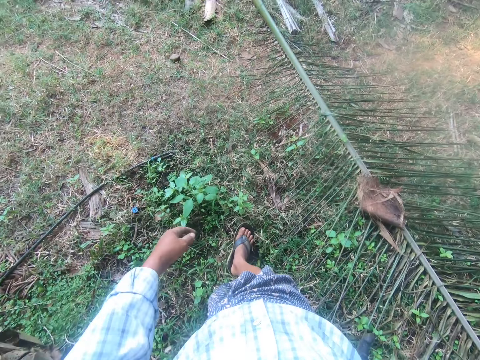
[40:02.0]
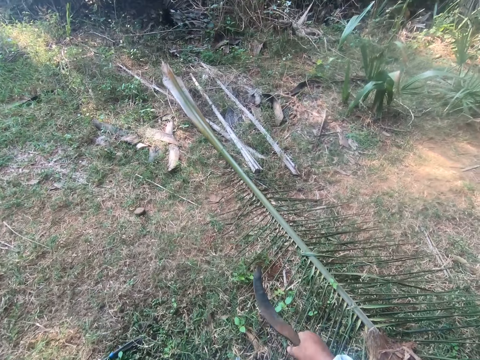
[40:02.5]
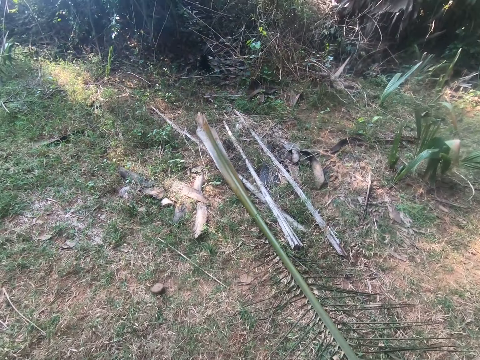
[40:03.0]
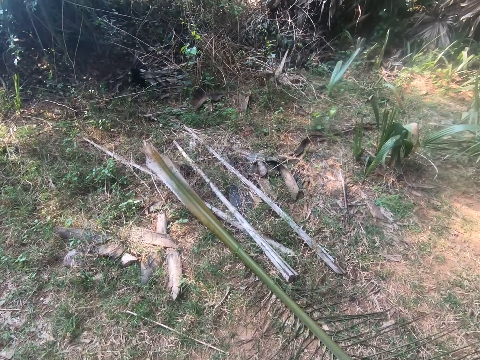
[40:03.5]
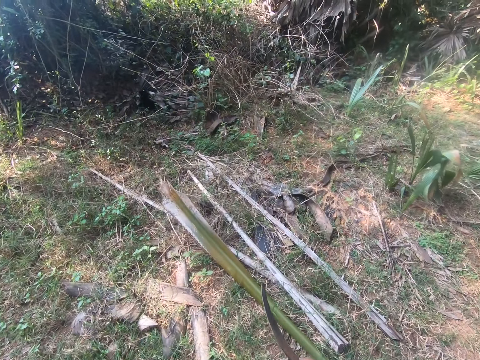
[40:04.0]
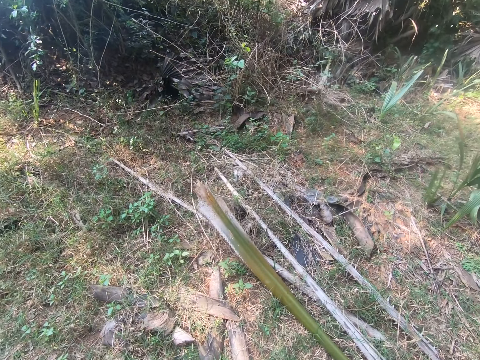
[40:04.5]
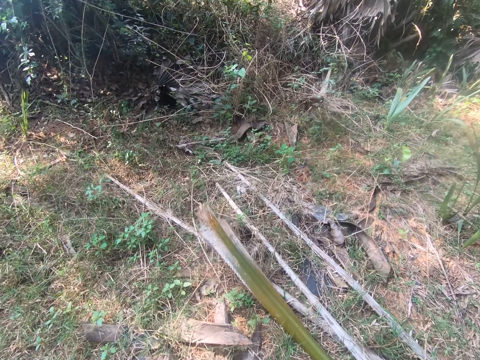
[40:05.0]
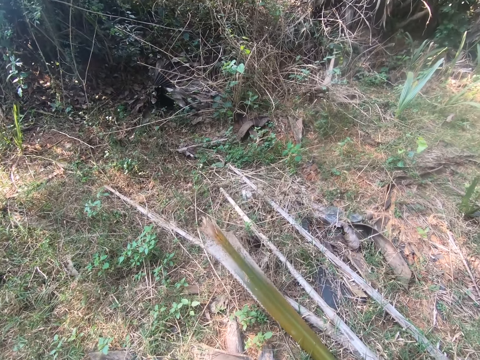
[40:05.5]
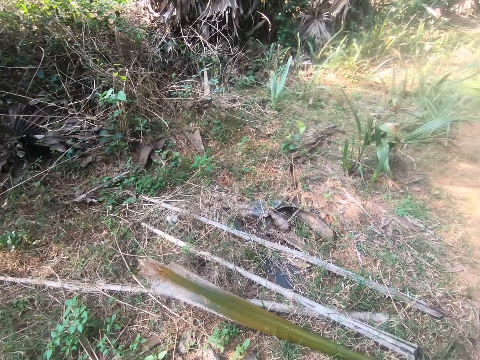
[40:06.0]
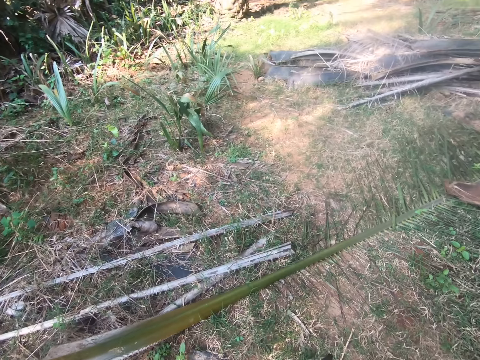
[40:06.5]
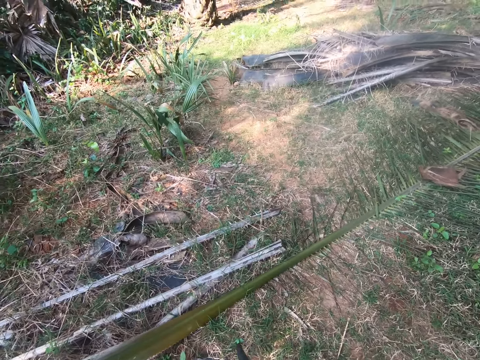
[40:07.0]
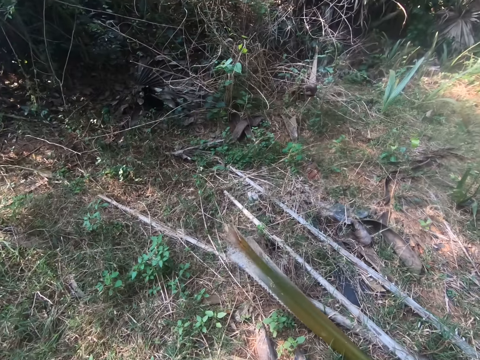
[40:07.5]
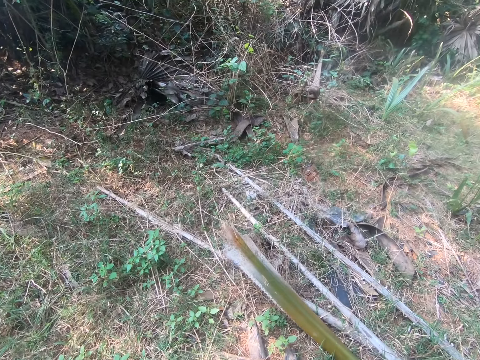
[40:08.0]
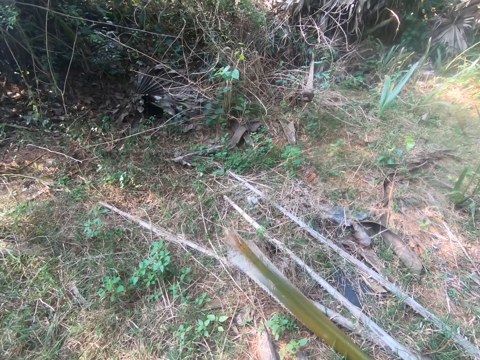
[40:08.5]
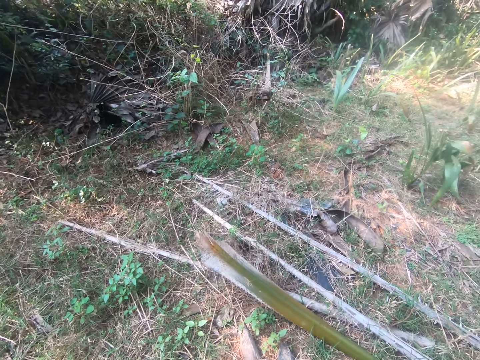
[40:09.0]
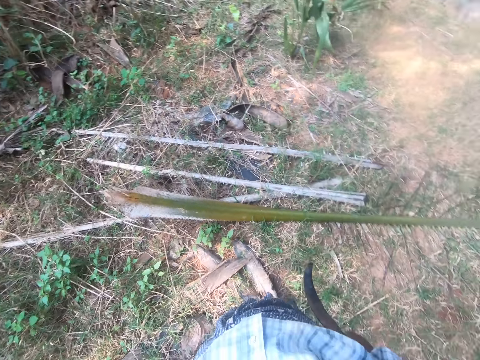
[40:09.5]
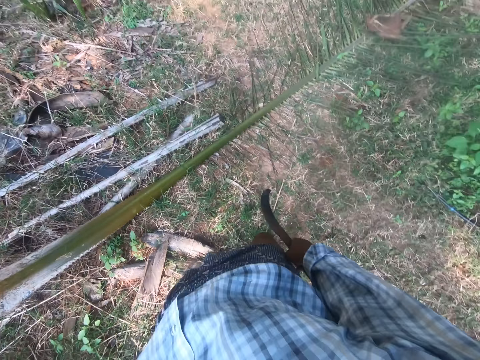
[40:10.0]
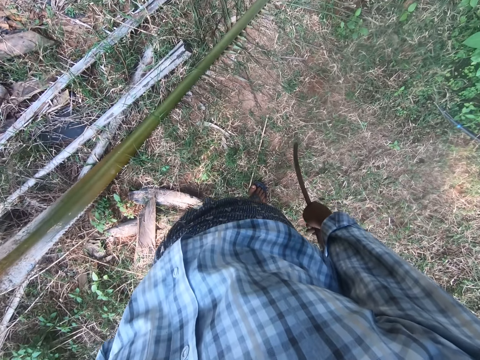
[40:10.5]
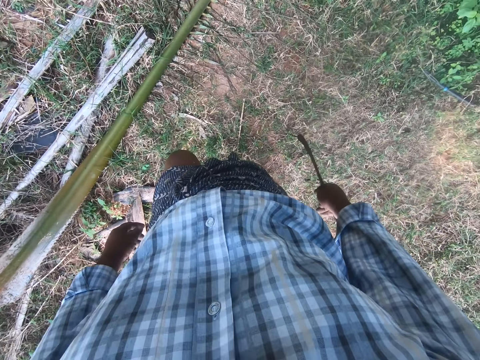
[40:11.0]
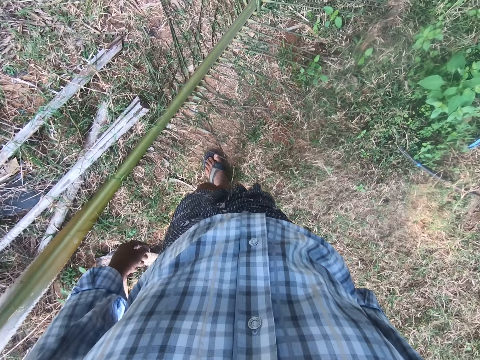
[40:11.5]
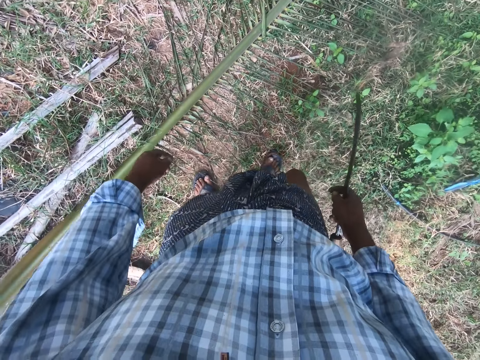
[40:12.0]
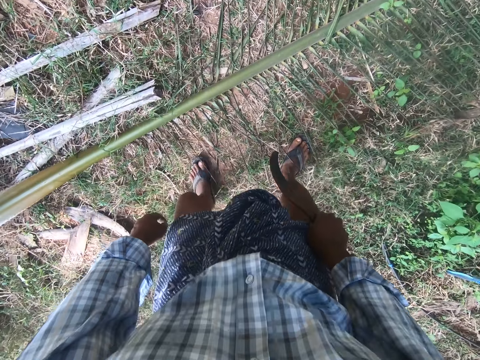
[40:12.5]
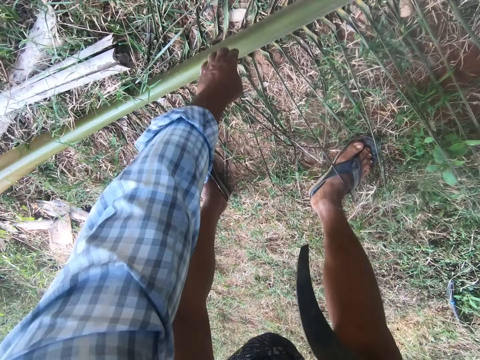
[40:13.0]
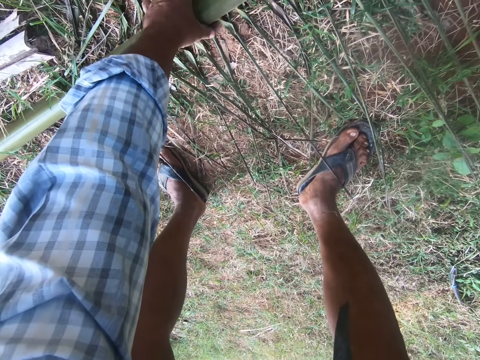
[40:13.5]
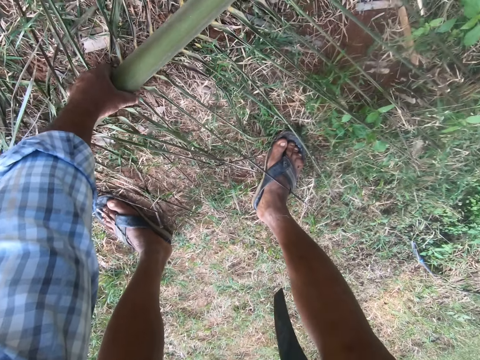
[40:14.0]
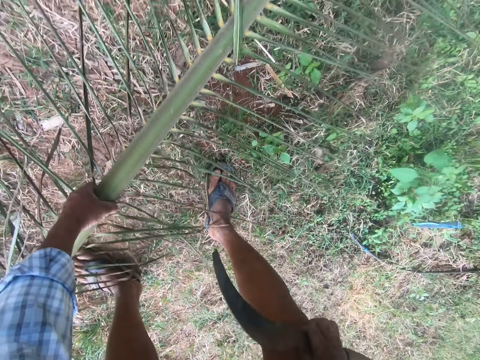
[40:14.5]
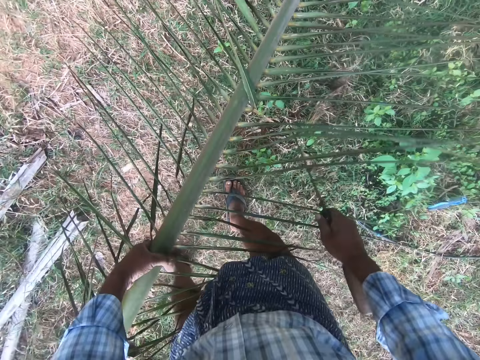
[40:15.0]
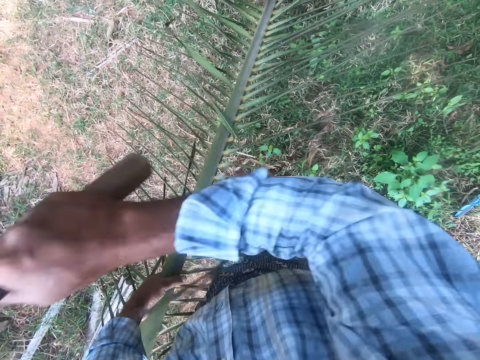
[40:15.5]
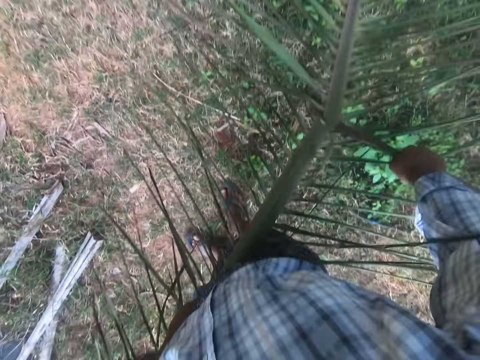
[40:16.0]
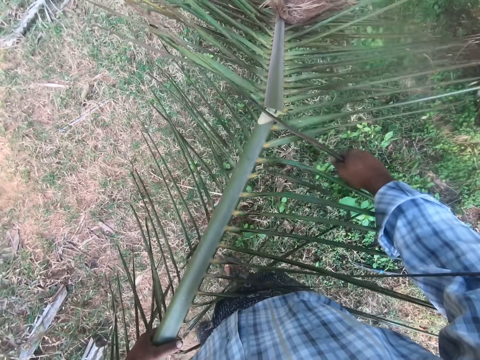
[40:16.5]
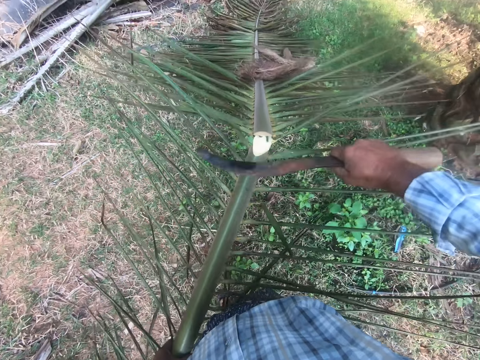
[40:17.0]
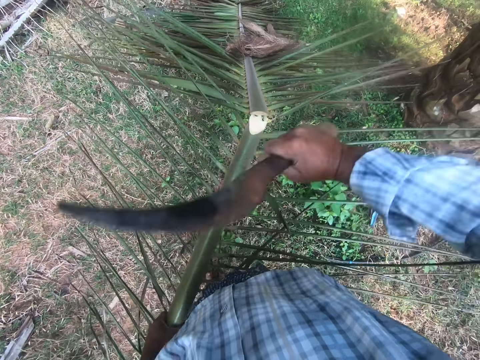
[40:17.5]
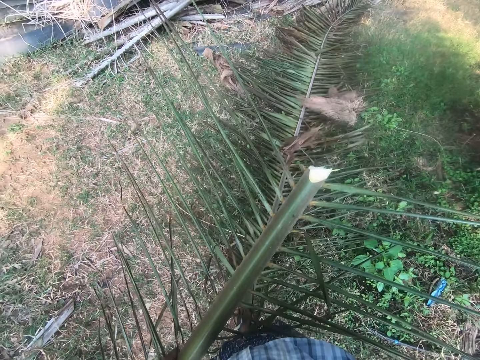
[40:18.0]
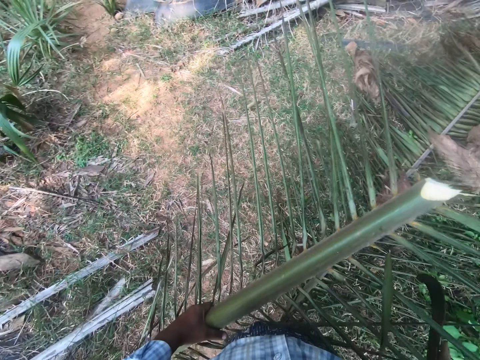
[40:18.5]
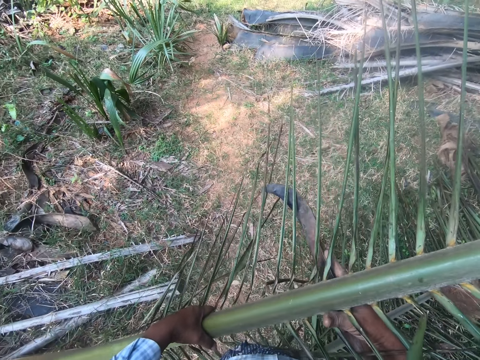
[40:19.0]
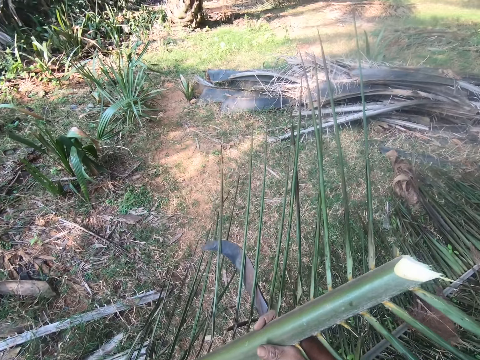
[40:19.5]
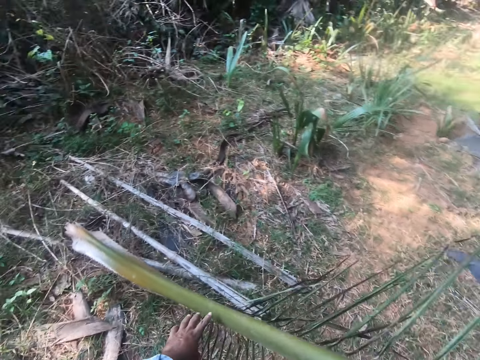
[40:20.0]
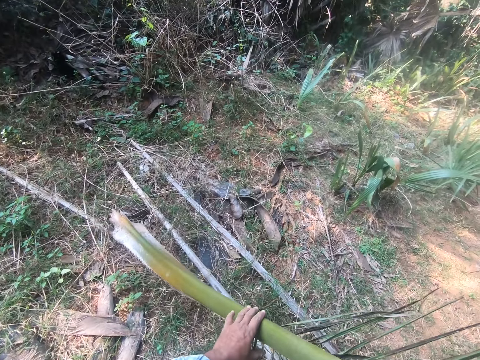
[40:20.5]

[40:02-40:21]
The camera wearer picks up a palm frond from the ground. They cut a palm stem using a machete. They cut the palm stem using the machete again. They separate the rachis from the palm frond with a sickle.

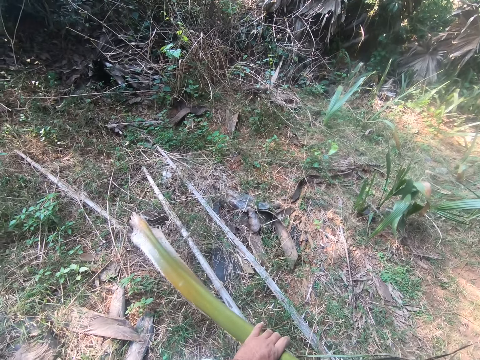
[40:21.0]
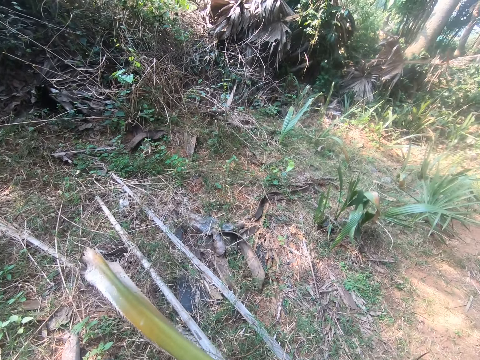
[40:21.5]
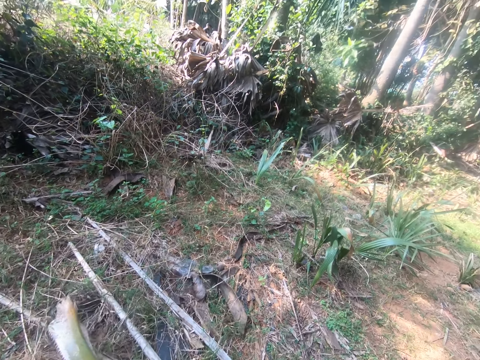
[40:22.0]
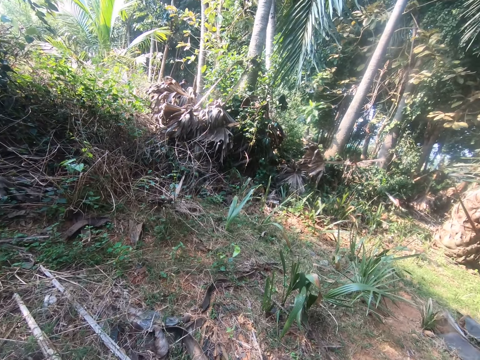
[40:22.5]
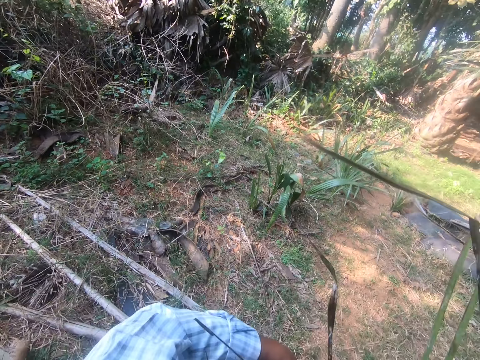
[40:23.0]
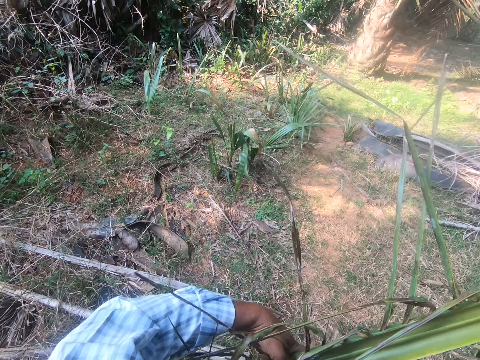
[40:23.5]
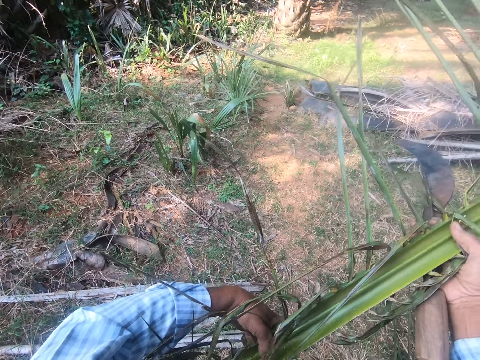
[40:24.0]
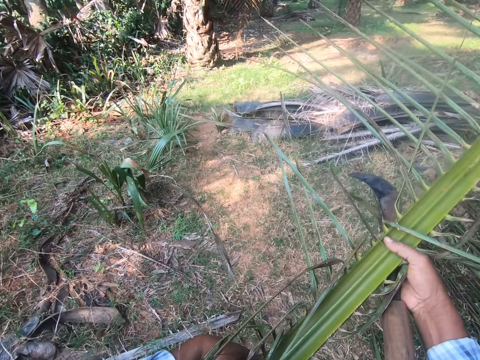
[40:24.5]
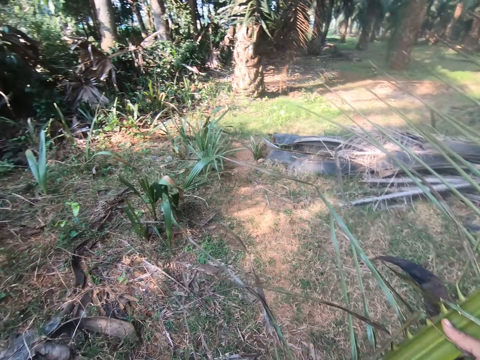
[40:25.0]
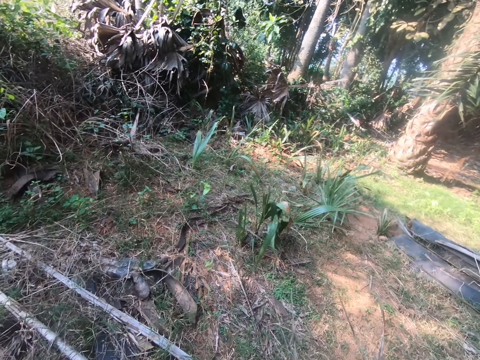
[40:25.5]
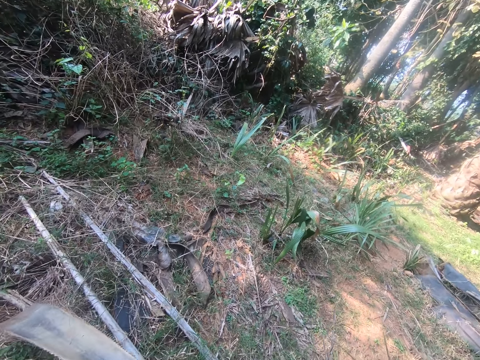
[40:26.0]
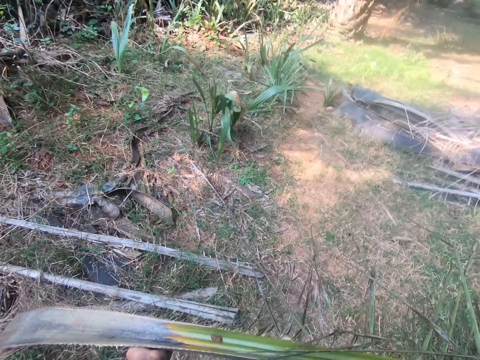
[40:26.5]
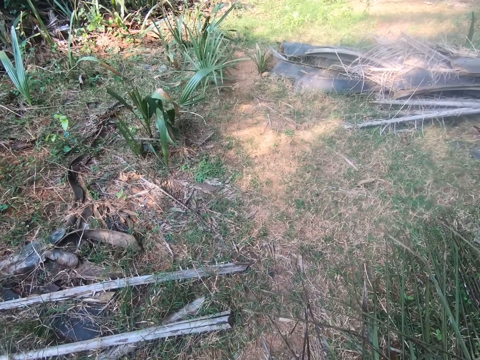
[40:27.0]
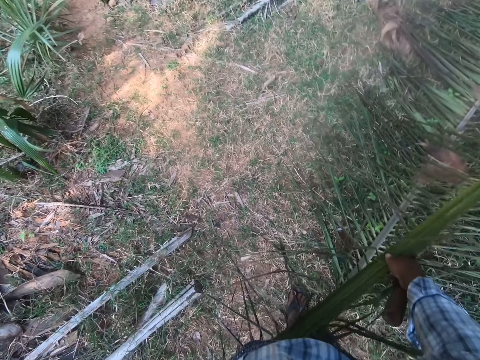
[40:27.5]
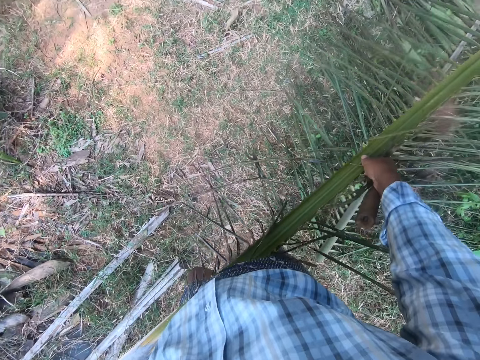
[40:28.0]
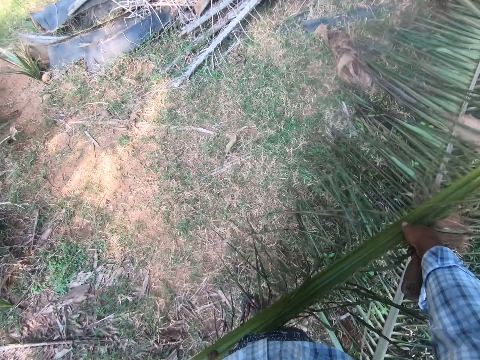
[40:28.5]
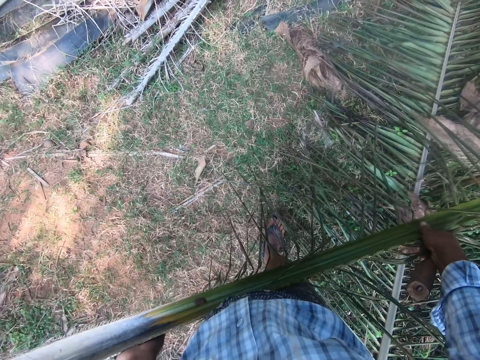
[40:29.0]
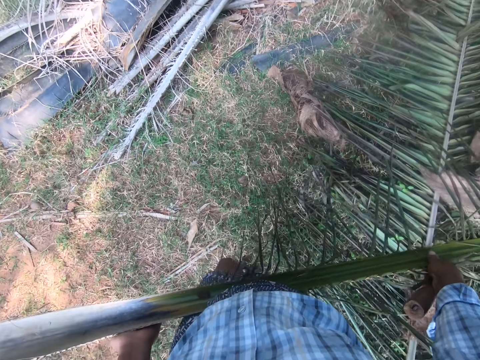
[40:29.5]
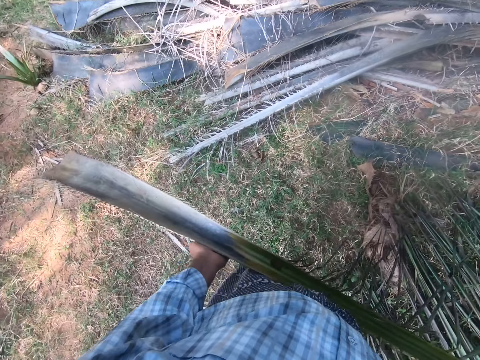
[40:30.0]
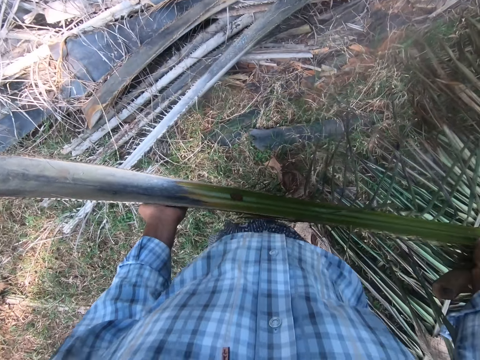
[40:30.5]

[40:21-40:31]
The camera wearer walks around the garden.
